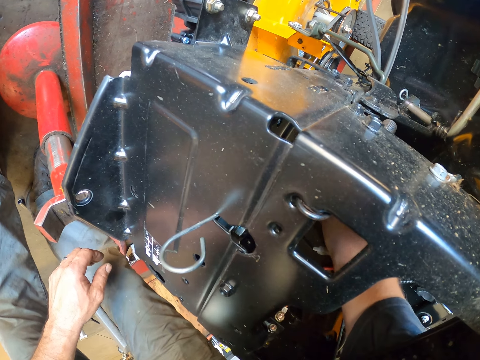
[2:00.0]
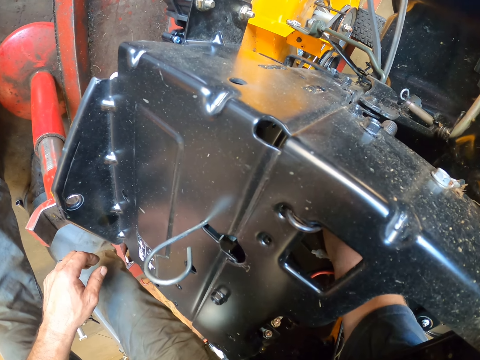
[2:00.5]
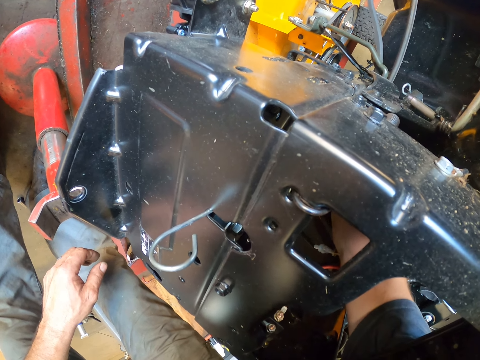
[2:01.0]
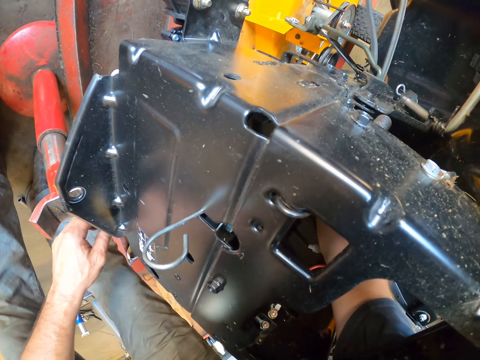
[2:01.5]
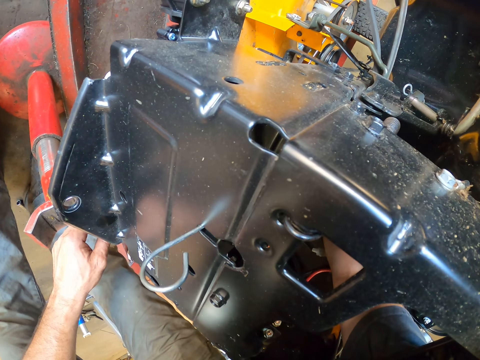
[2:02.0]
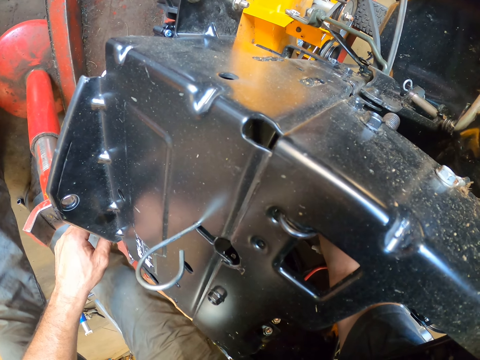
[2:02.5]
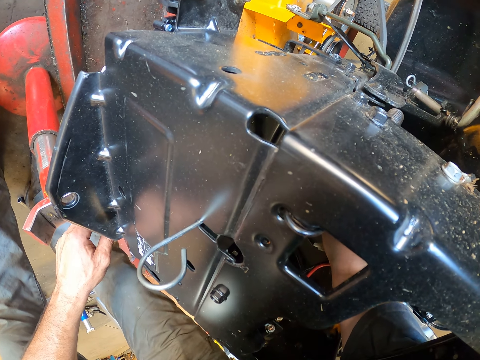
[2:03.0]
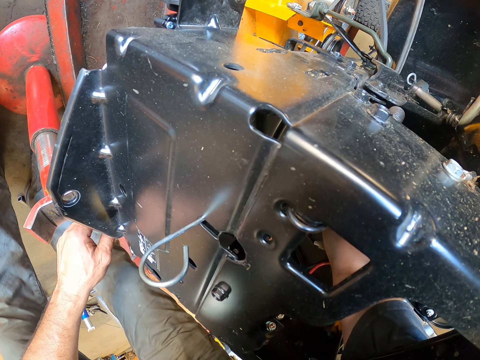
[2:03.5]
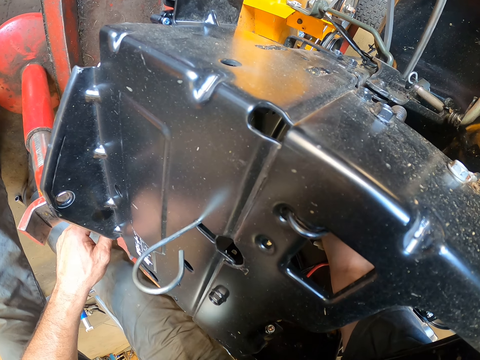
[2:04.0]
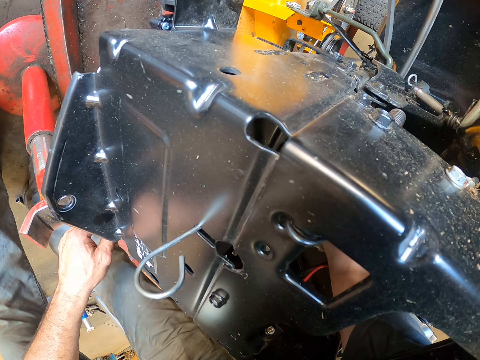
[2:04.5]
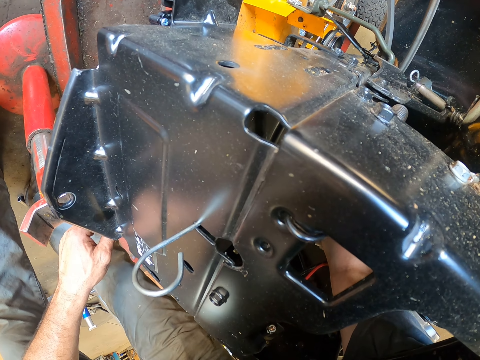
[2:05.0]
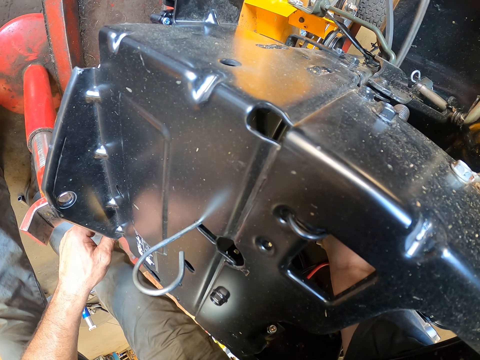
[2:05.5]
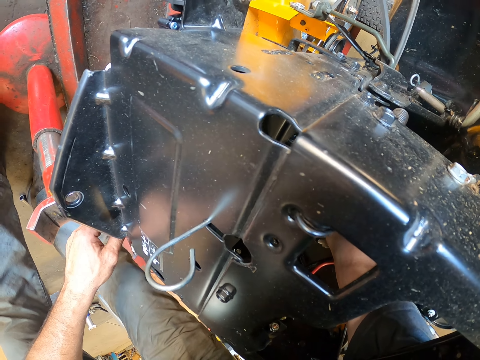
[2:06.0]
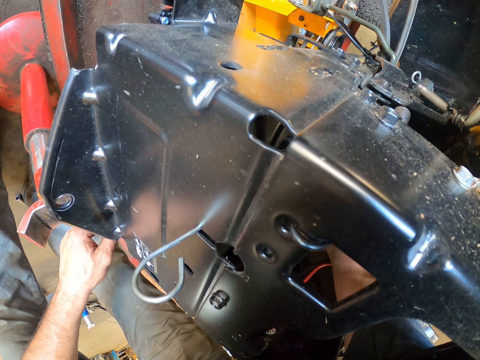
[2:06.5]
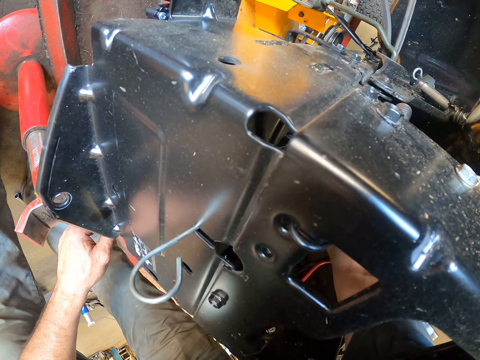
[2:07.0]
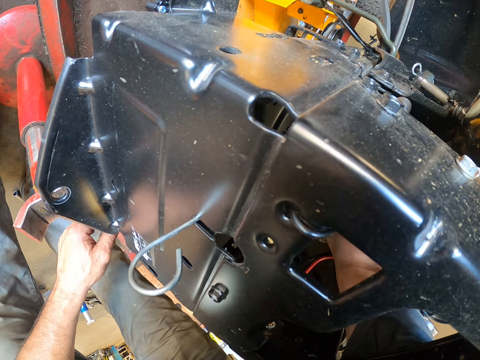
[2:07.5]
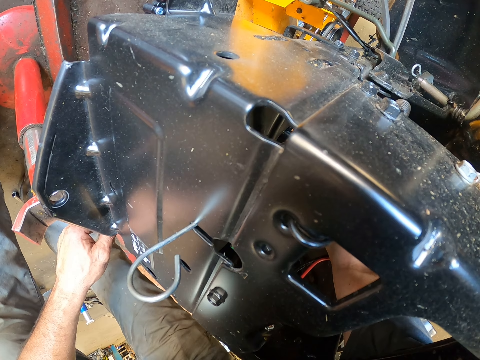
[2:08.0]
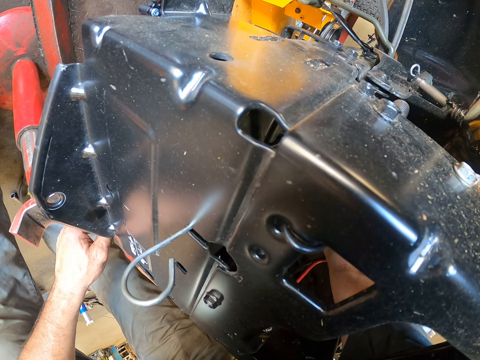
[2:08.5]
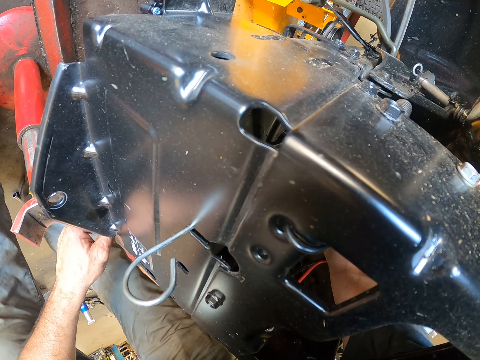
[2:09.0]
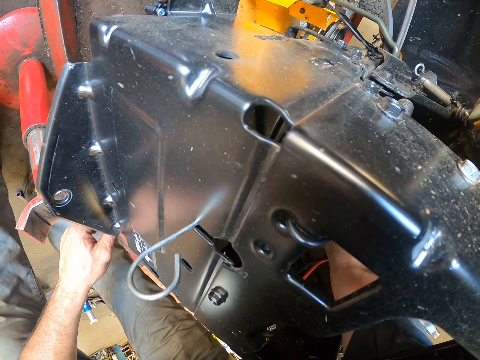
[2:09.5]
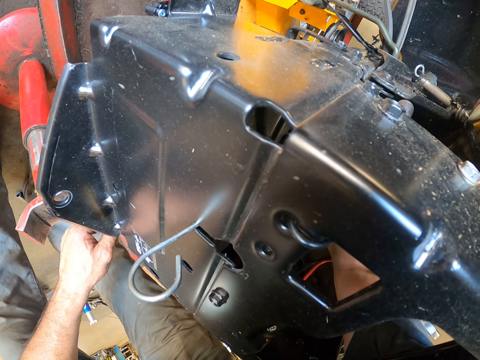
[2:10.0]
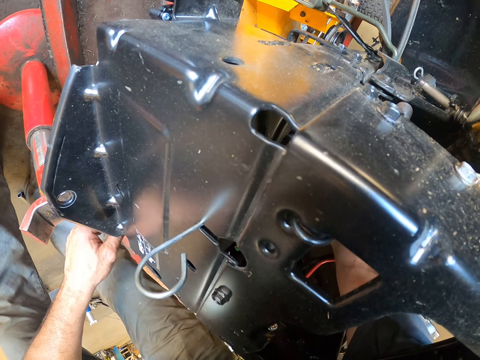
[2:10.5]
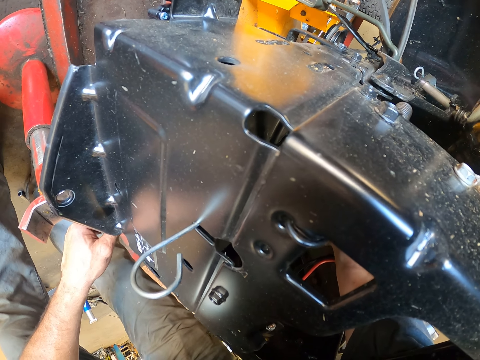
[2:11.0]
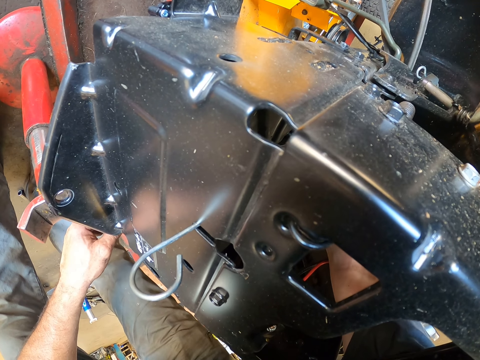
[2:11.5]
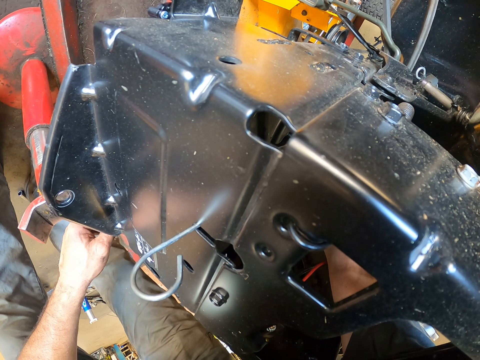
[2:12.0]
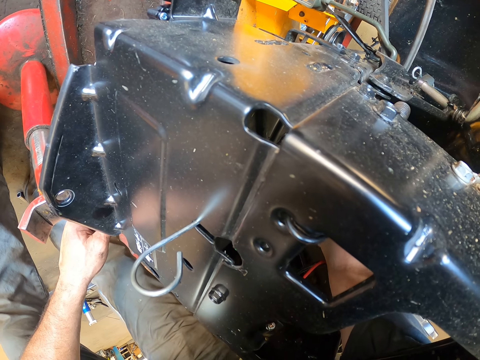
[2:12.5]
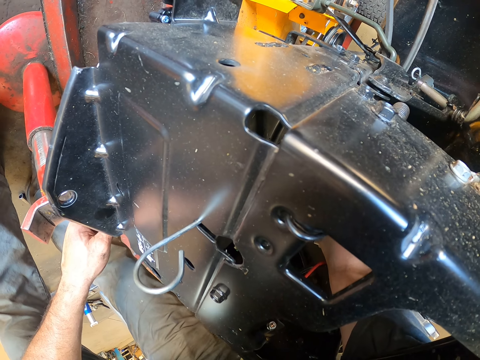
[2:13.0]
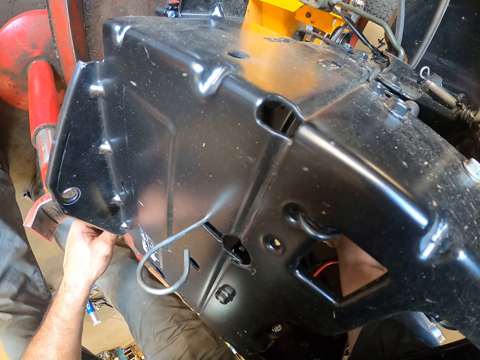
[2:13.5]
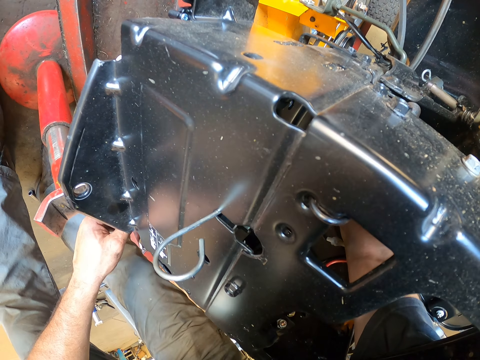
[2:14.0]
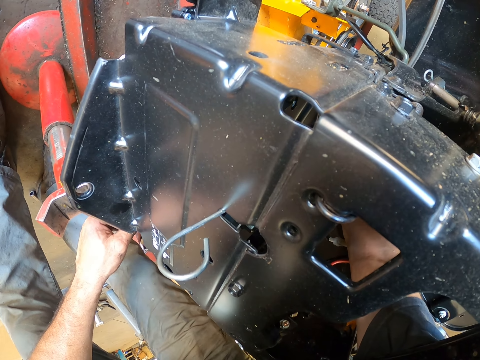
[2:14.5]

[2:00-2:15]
The camera wearer adjusts a cable on a machine with a hand.

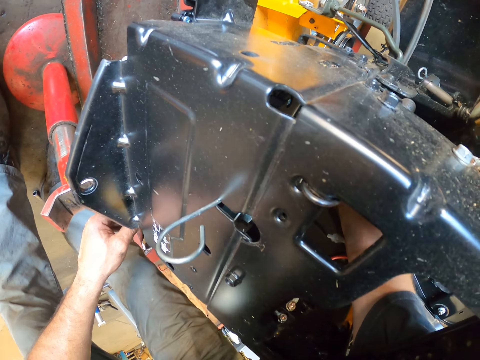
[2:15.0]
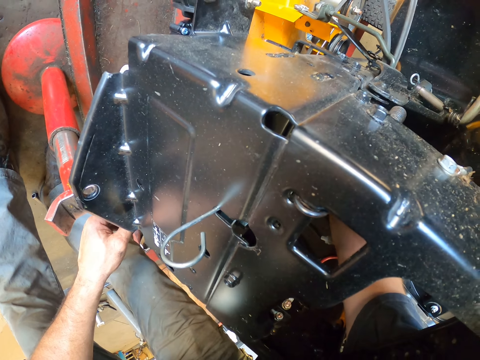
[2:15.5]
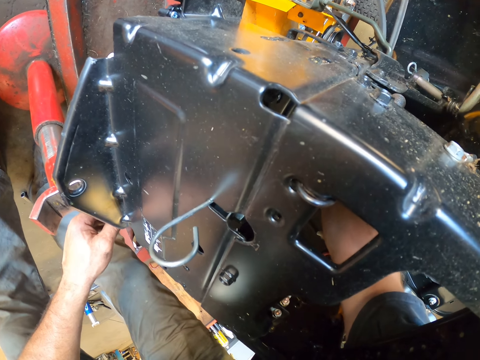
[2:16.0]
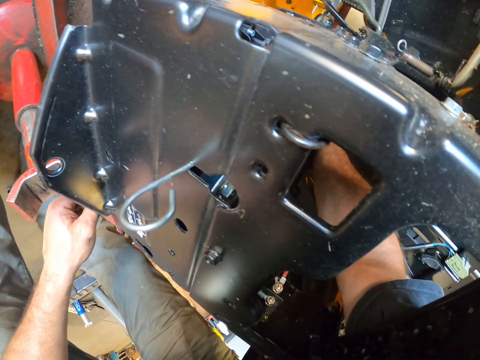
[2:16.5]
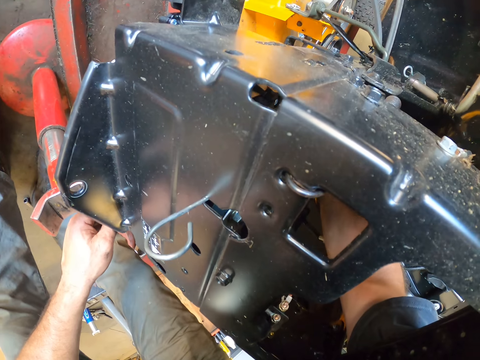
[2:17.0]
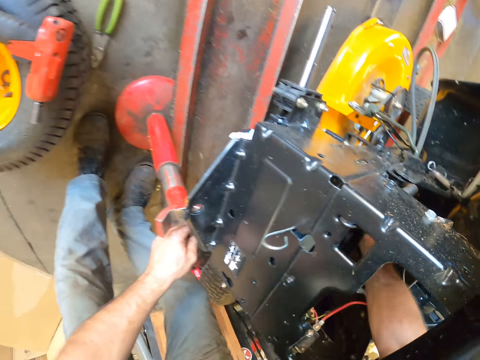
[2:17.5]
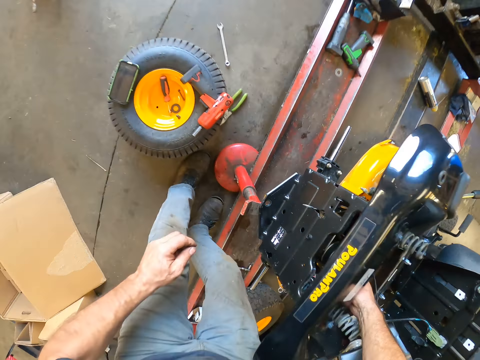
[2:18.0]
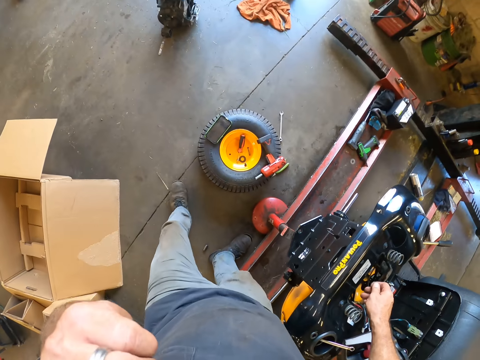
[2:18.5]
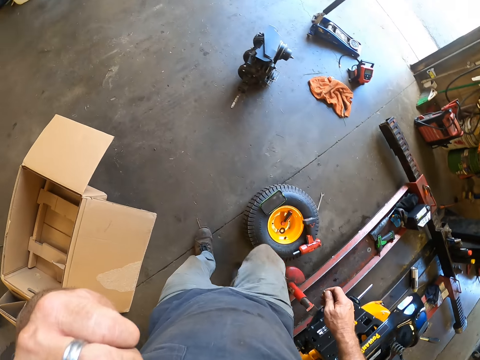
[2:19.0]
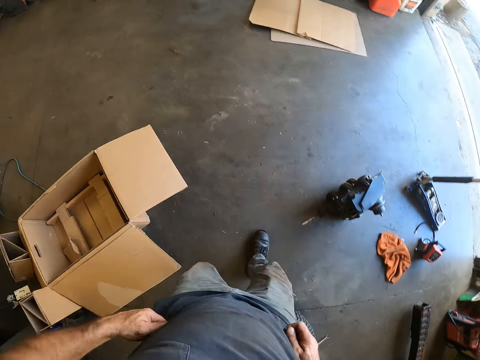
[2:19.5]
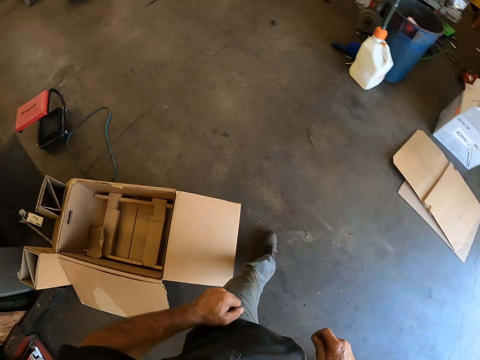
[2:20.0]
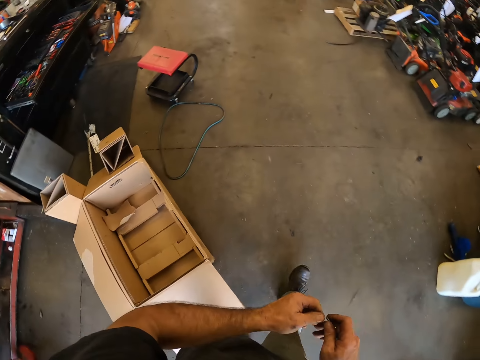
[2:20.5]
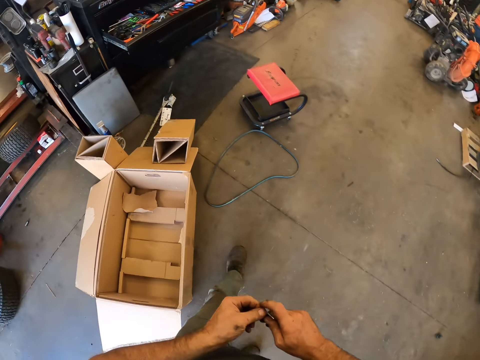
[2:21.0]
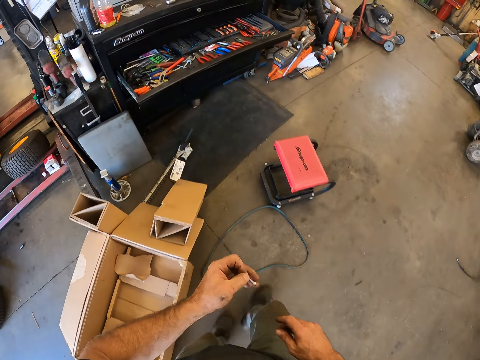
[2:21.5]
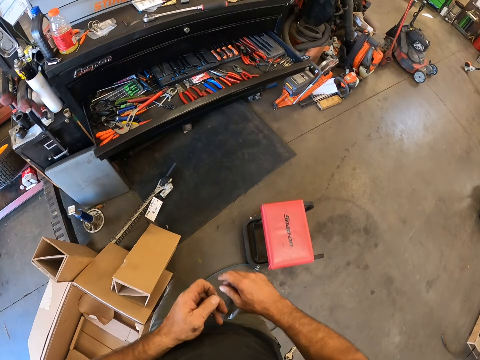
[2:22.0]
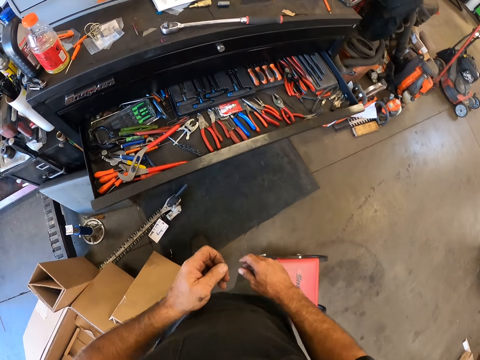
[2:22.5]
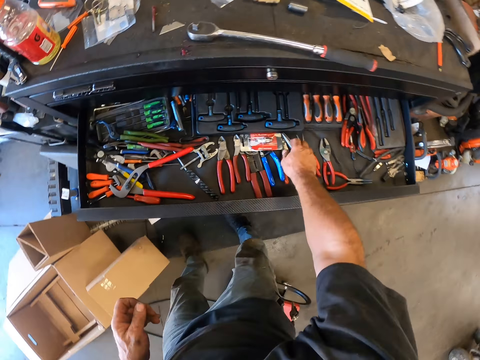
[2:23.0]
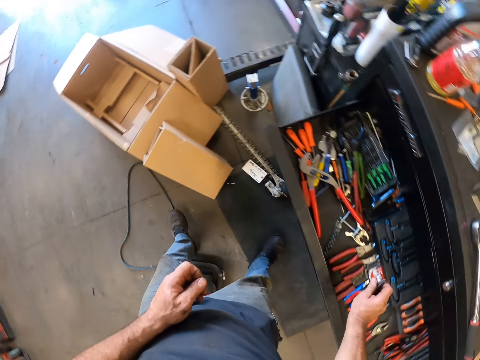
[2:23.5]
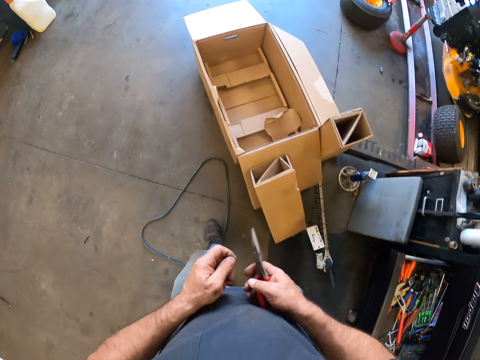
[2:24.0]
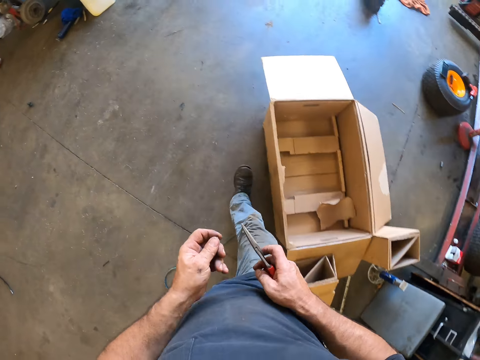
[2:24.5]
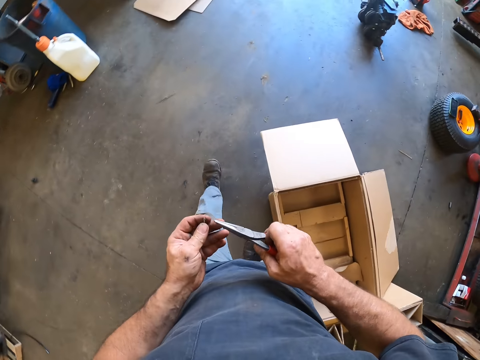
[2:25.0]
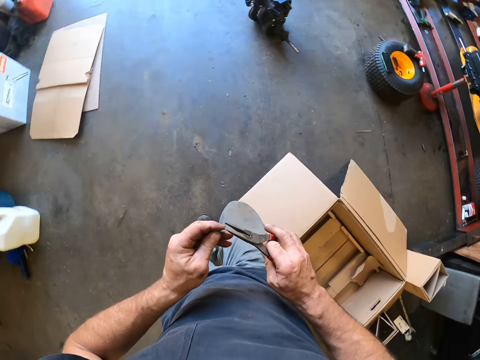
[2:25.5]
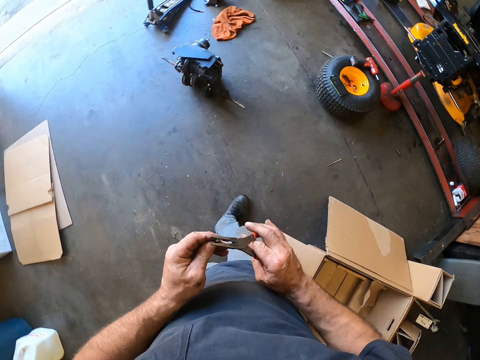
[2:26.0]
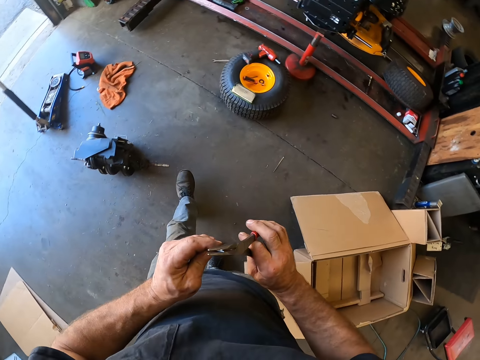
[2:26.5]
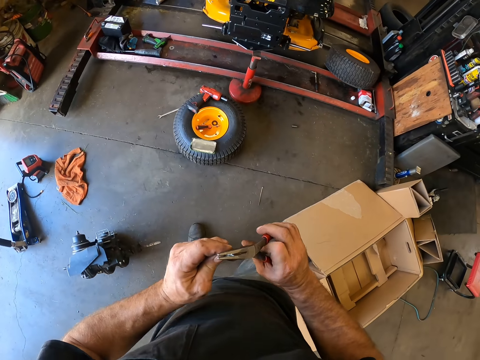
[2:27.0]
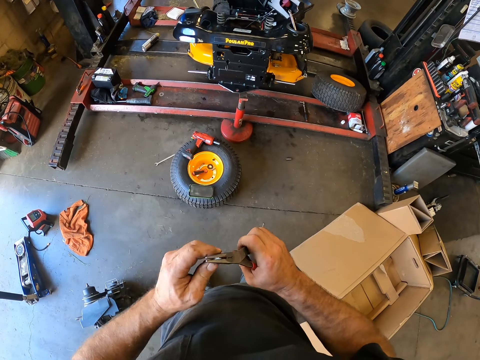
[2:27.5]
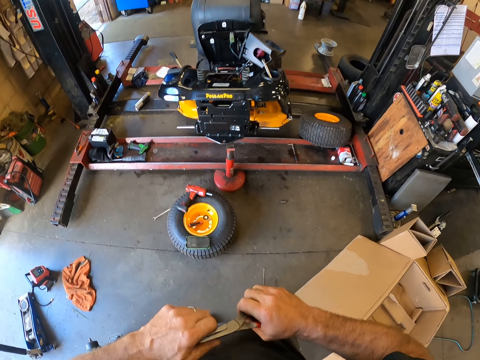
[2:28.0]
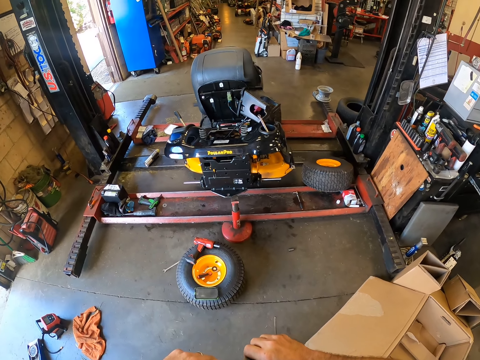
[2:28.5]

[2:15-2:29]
The camera wearer raises his left hand to his face. He walks around a garage. He removes his right hand from the engine compartment of the lawn mower. He holds the wire in his right hand. He passes the wire to his left hand. He walks toward a drawer. He picks up a scissors from the drawer with his right hand. He walks around the garage. He cuts the wire or pin in his left hand with the scissors in his right hand.
